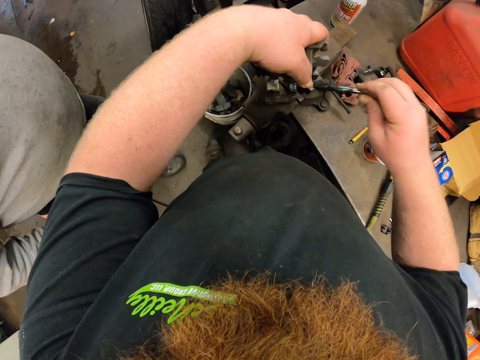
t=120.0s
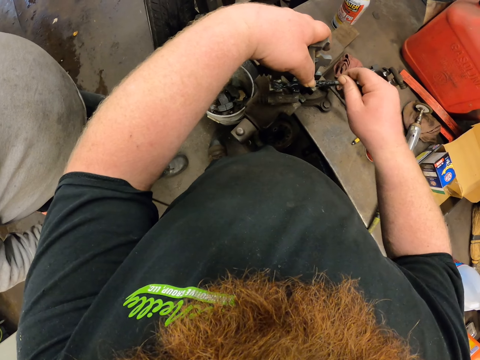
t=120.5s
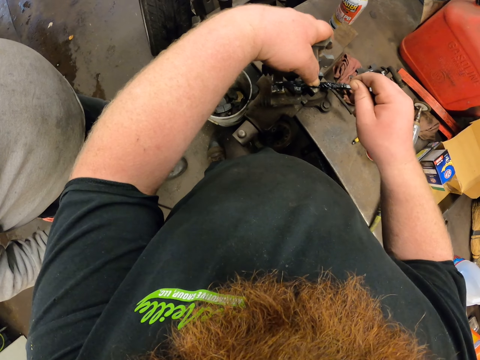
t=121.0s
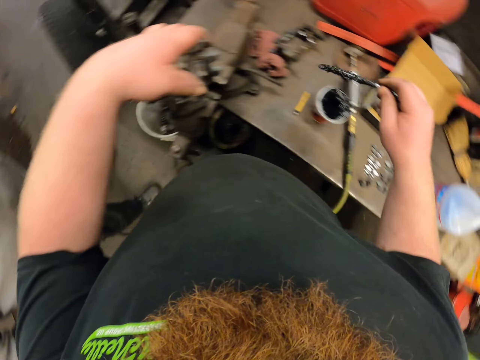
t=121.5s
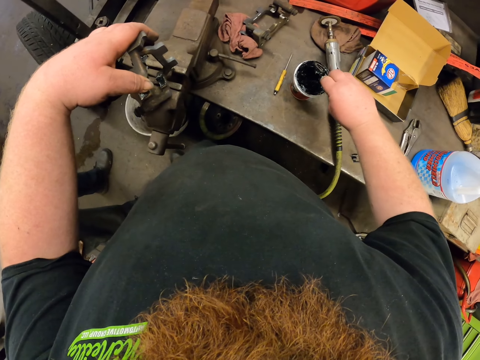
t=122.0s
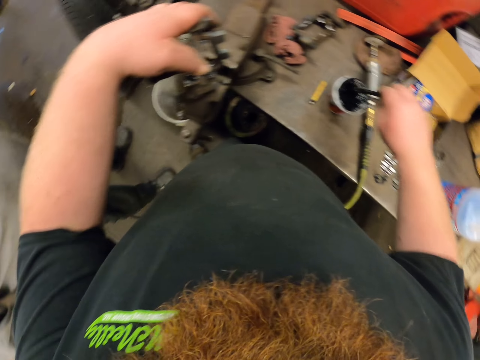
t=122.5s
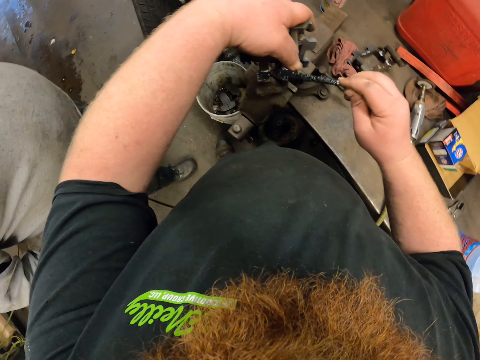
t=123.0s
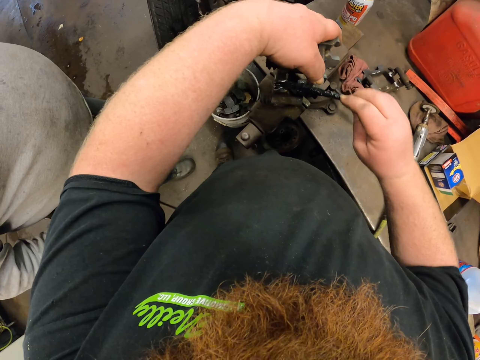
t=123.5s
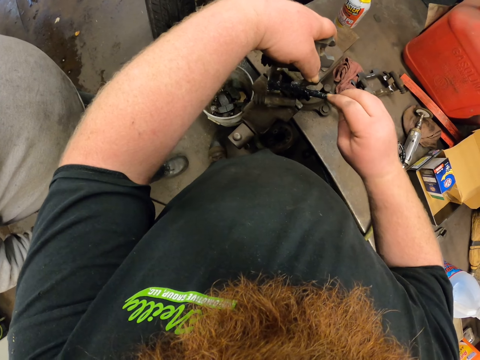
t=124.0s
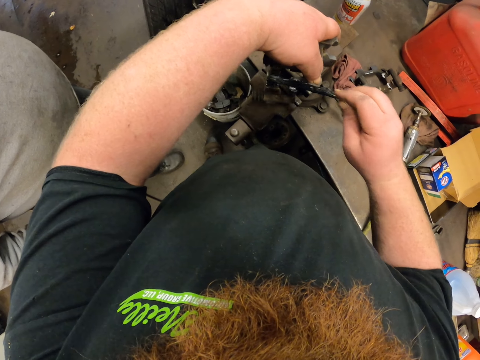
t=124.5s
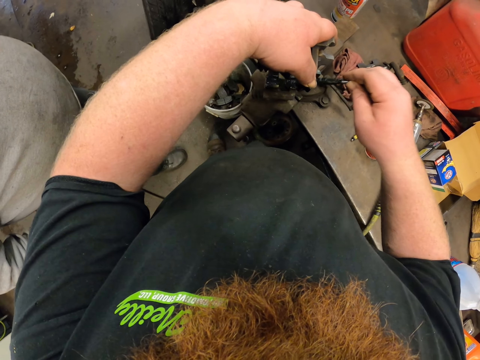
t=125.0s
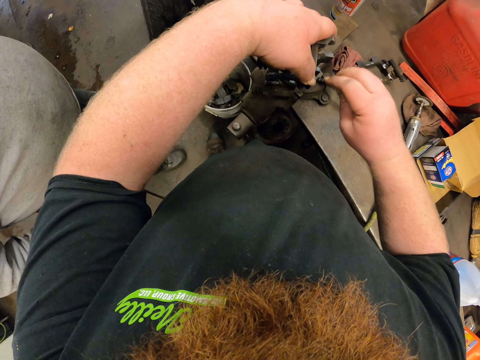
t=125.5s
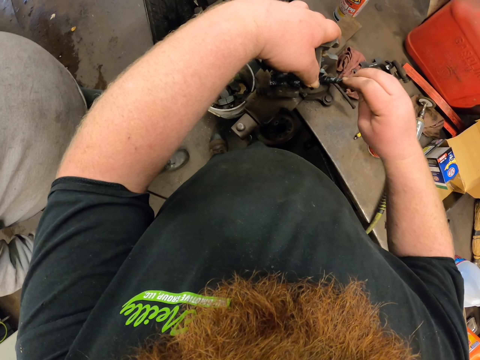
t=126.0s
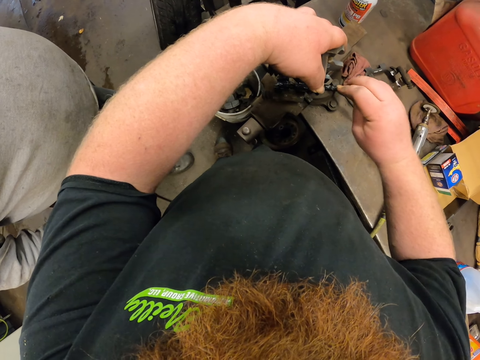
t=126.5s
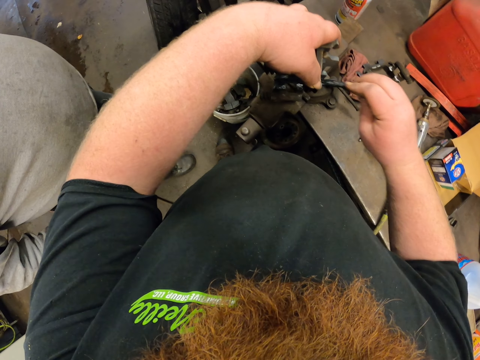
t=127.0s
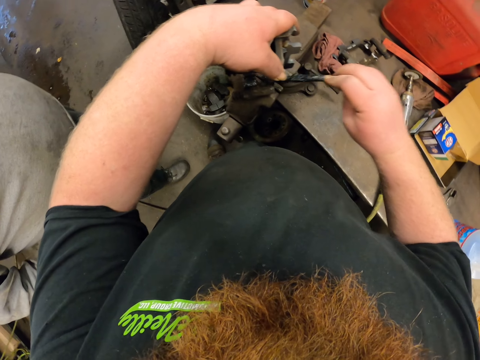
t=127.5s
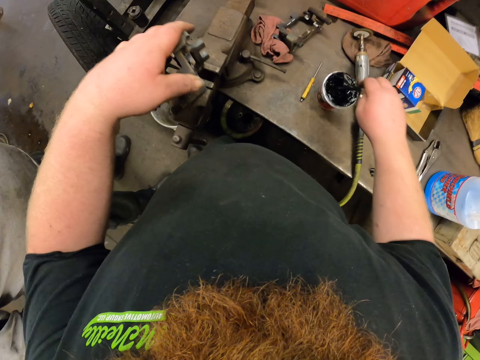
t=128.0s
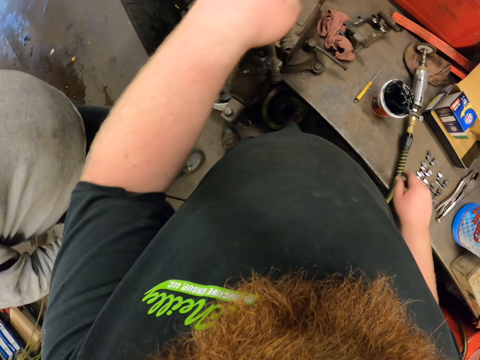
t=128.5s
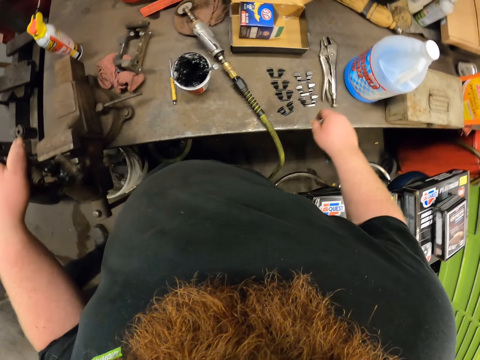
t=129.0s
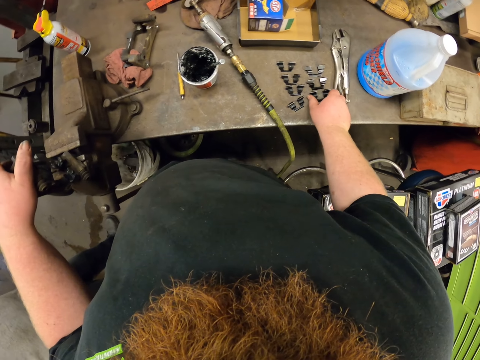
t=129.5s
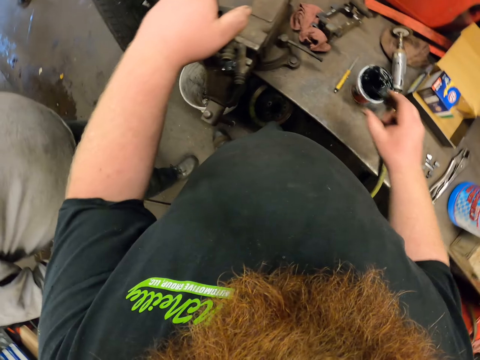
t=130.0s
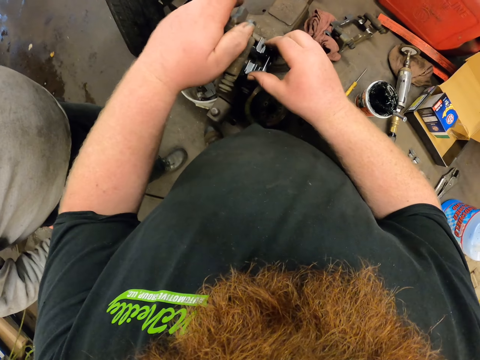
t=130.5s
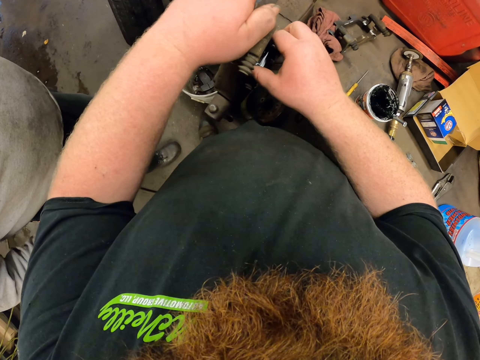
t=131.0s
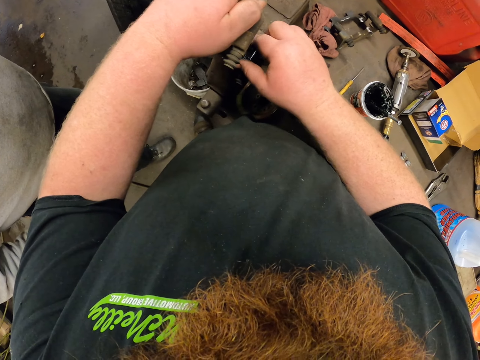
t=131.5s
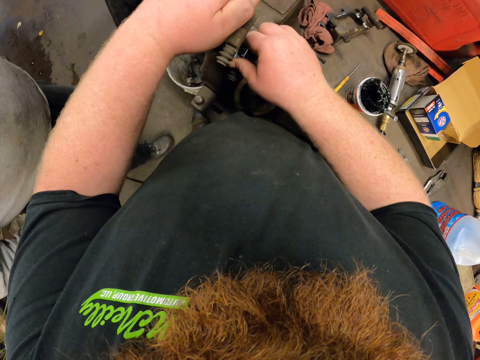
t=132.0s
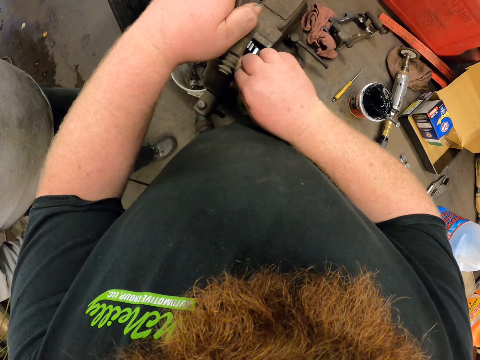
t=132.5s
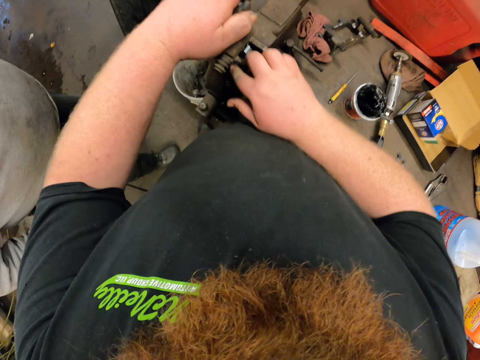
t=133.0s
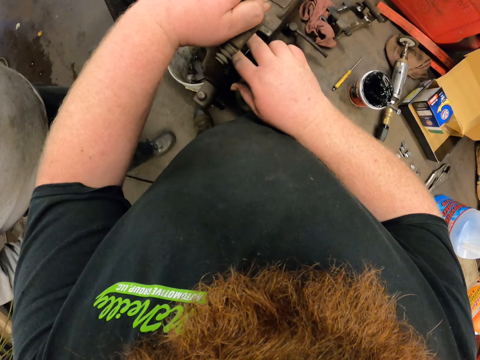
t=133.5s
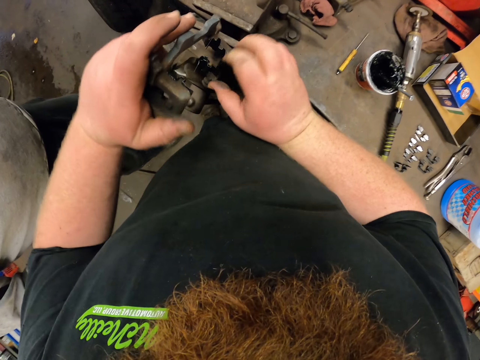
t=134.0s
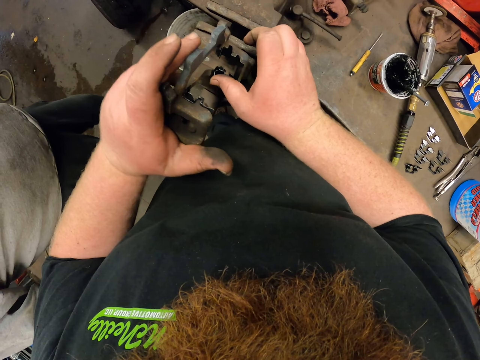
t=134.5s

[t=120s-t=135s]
The camera wearer dips the stick on the glue and applies the glue on the metal. They dip the stick on the glue. They pick a pad clip and fix the pad clip on the metal.

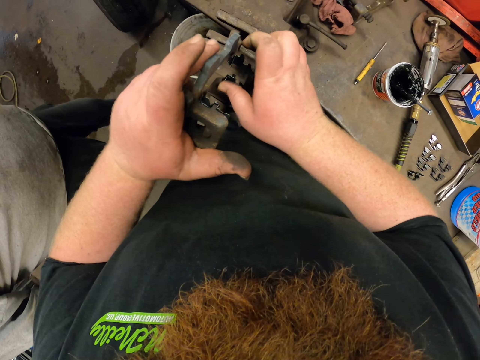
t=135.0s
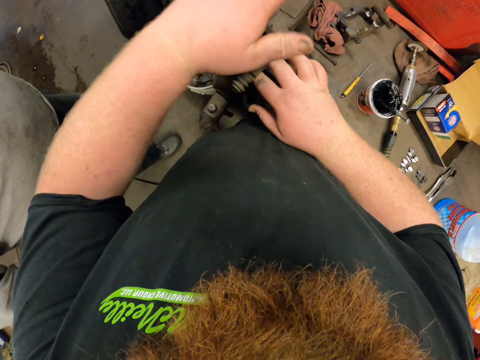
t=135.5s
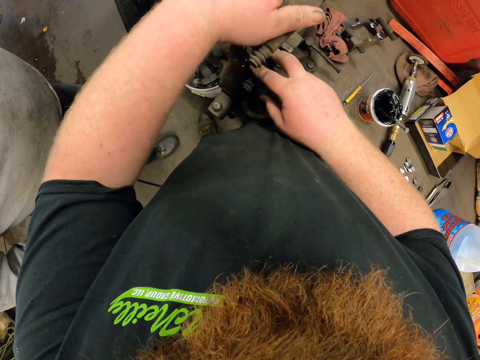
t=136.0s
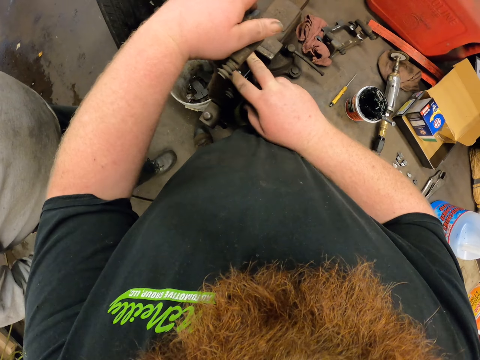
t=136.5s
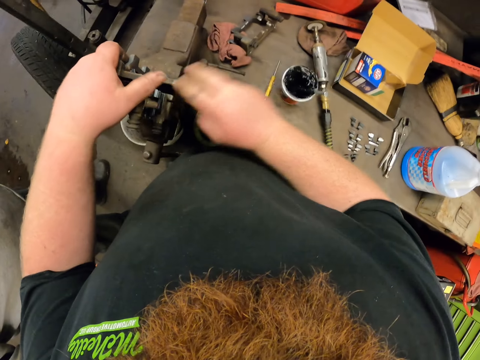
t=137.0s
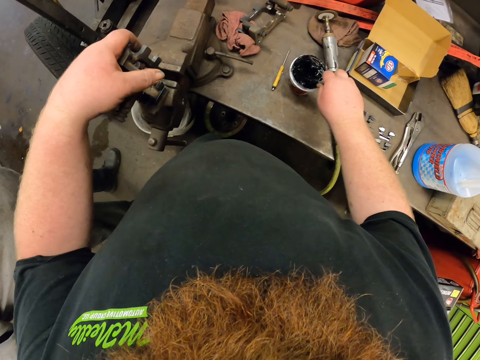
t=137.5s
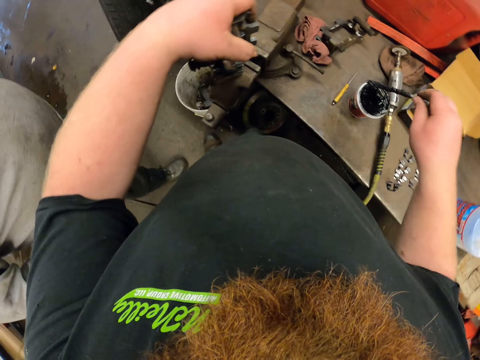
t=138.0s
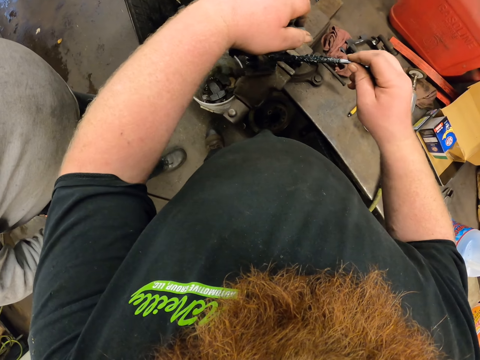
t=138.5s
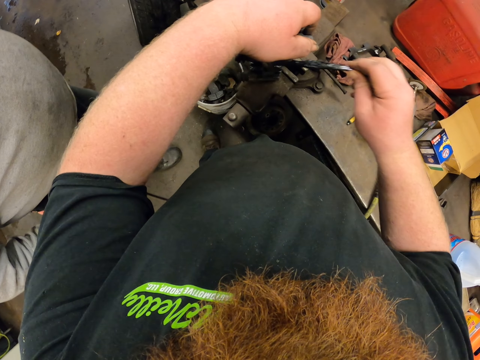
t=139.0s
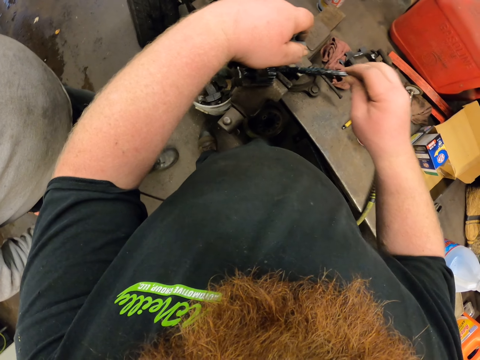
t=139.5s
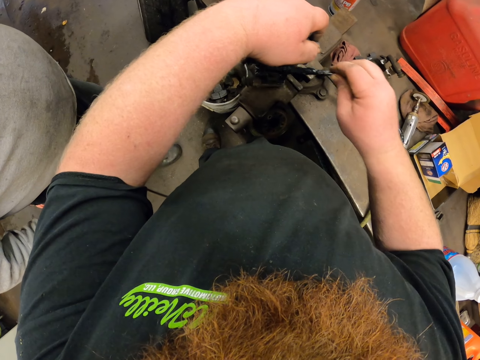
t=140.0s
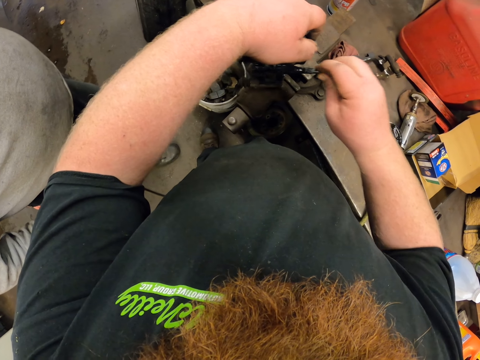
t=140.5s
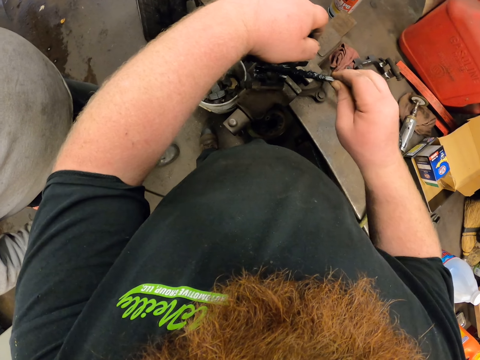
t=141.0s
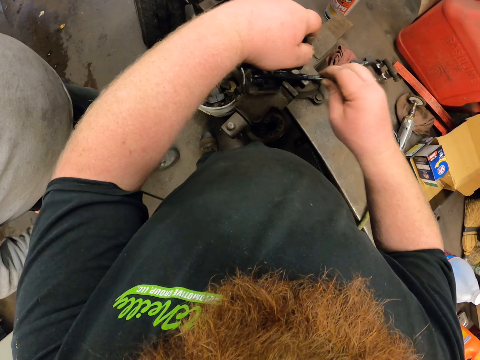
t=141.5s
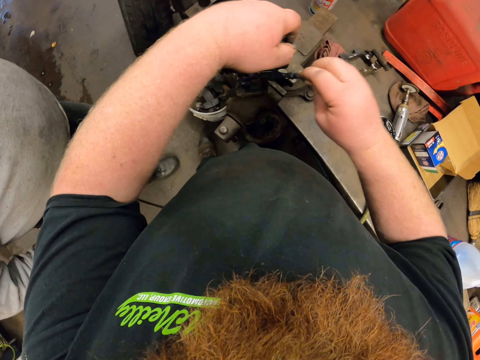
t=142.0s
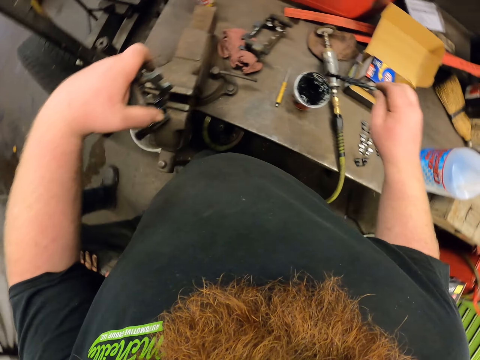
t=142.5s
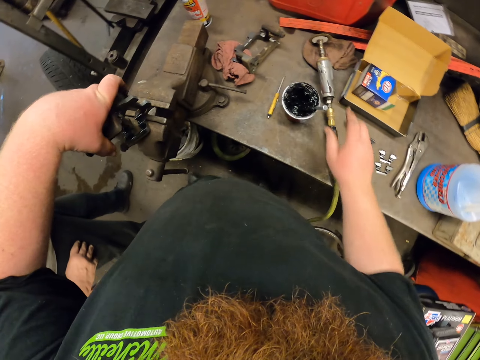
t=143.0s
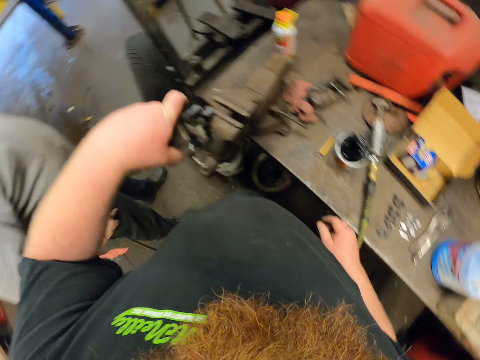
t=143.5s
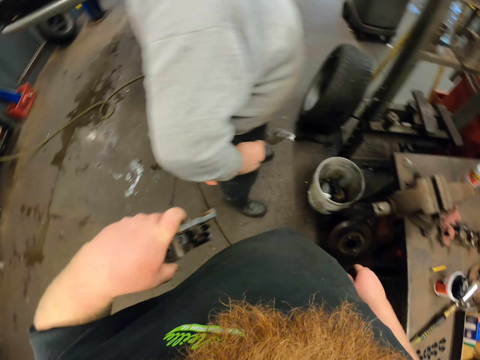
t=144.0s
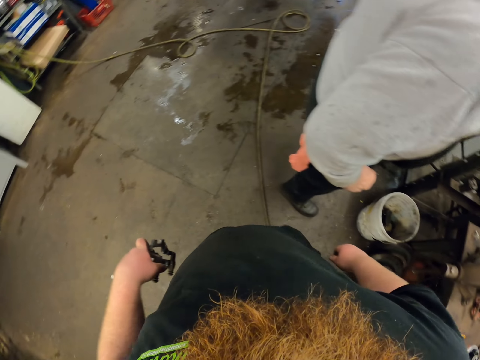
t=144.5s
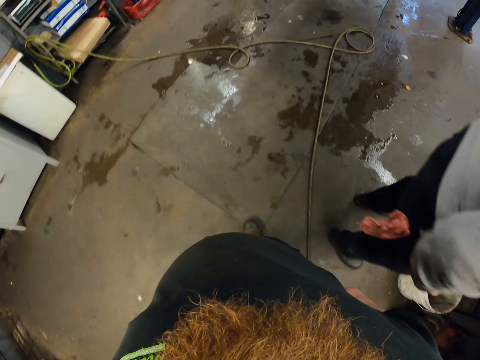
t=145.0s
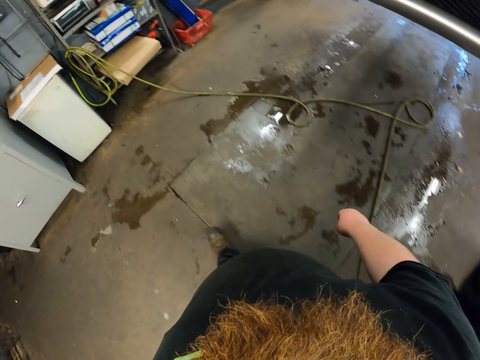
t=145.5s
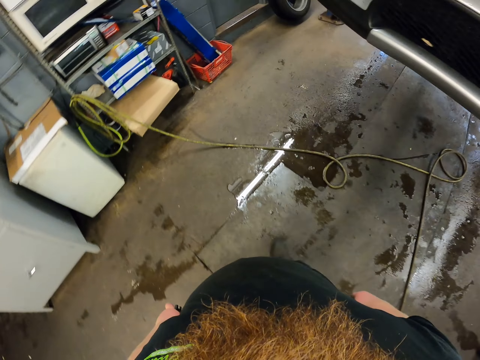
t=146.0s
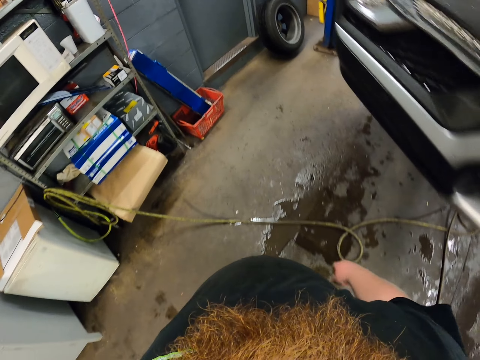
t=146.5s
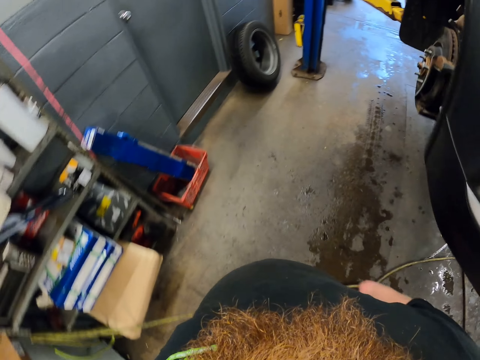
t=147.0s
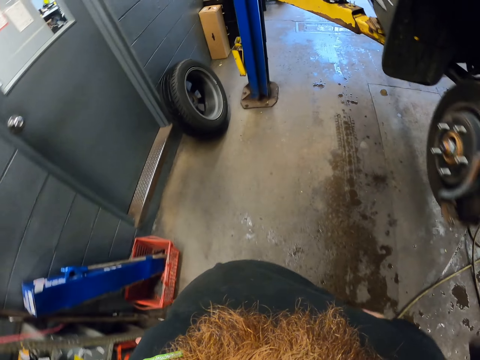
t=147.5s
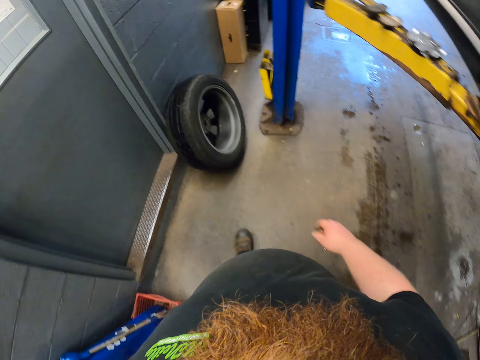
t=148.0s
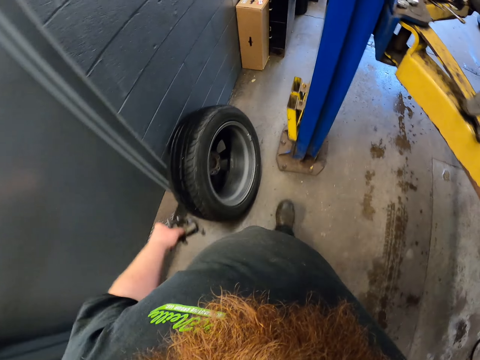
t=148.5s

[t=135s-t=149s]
The camera wearer picks the stick or oil brush from the glue or oil. They apply the glue on the metal. They dip the stick on the glue, put the brush back to the oil, pick the metal up, and walk past a man.
